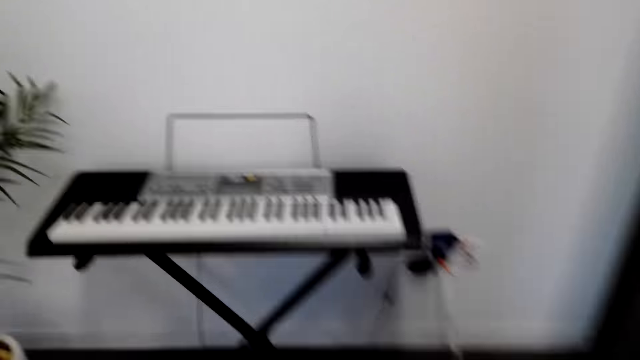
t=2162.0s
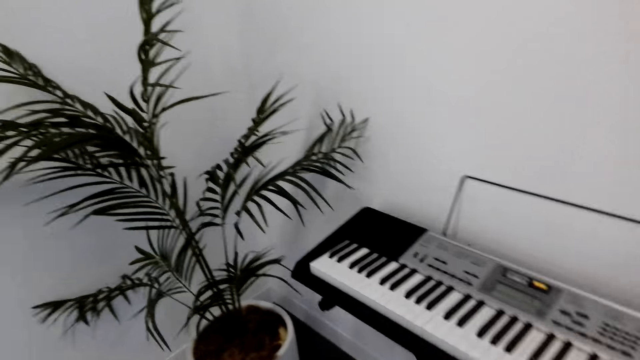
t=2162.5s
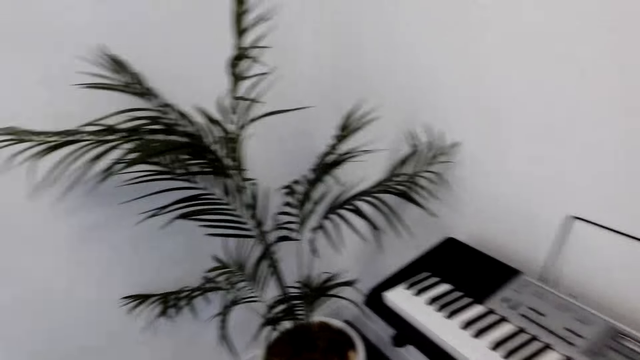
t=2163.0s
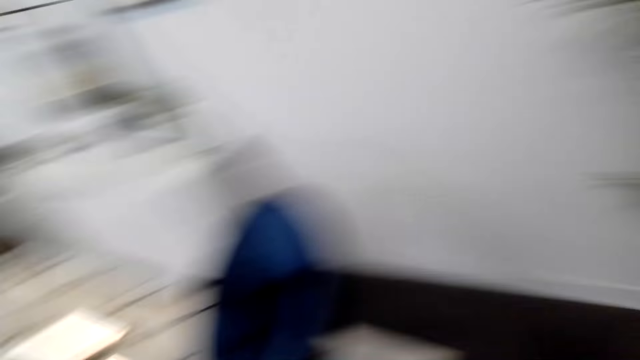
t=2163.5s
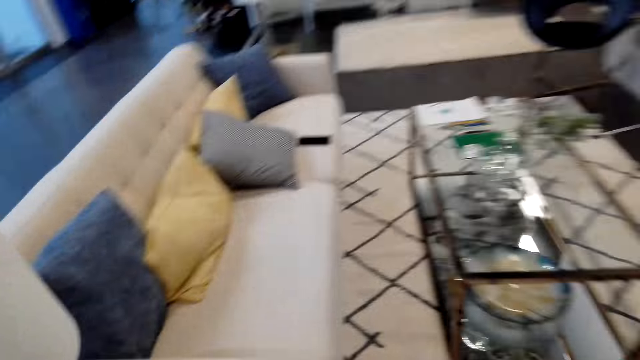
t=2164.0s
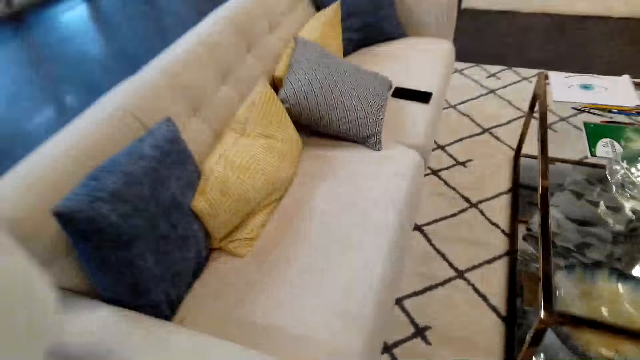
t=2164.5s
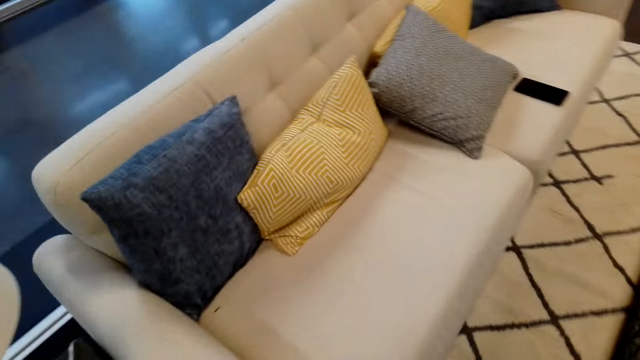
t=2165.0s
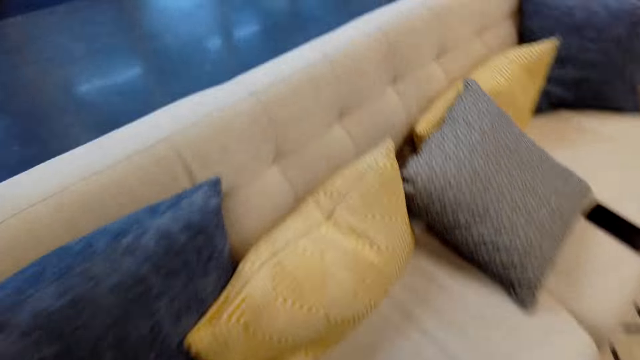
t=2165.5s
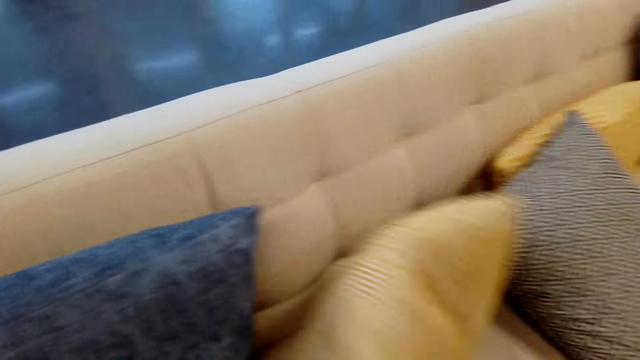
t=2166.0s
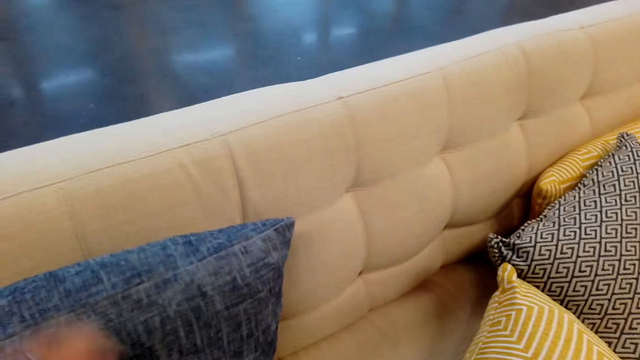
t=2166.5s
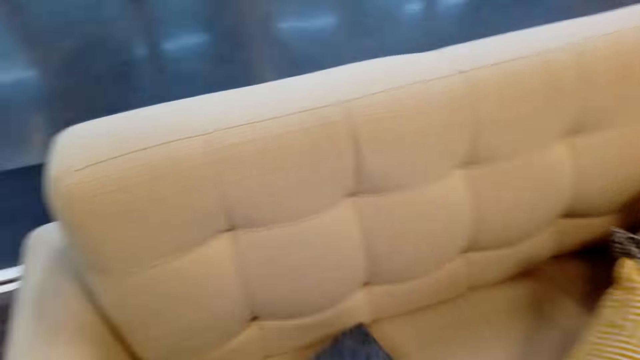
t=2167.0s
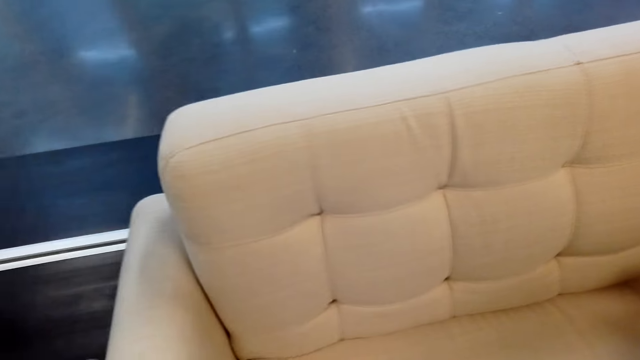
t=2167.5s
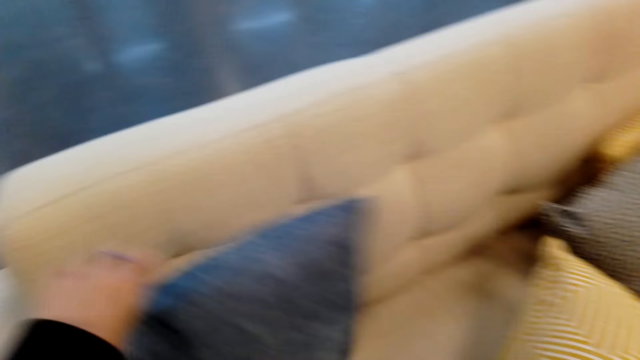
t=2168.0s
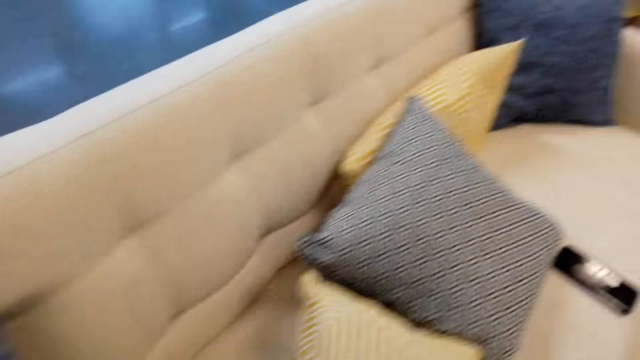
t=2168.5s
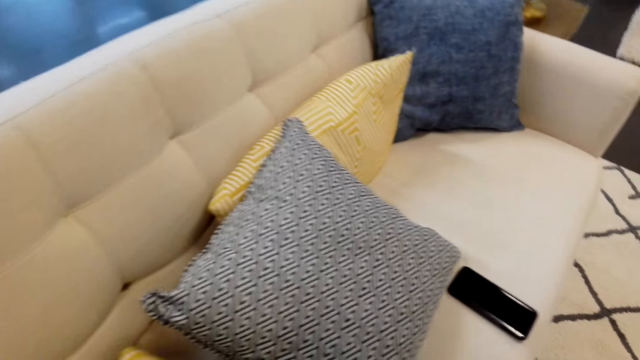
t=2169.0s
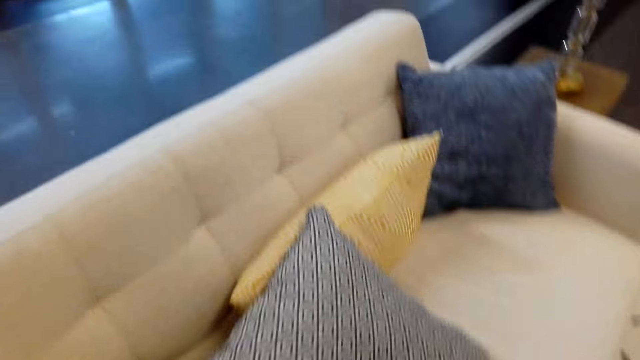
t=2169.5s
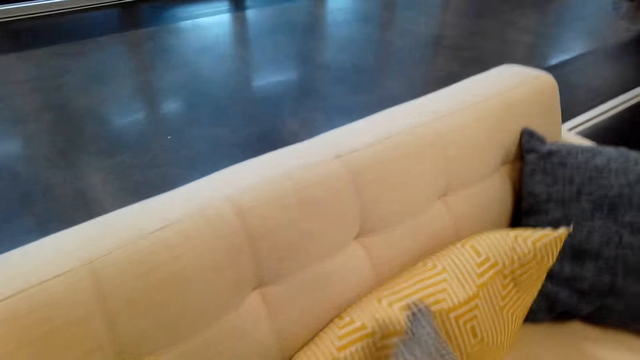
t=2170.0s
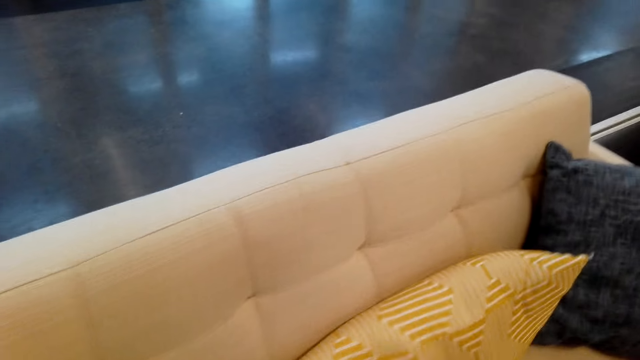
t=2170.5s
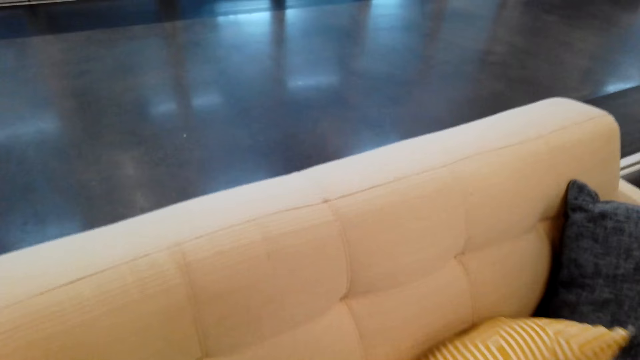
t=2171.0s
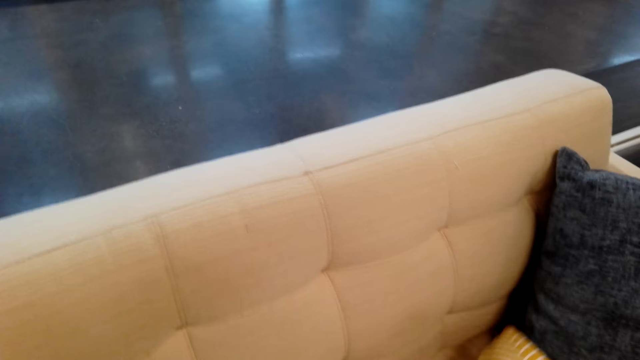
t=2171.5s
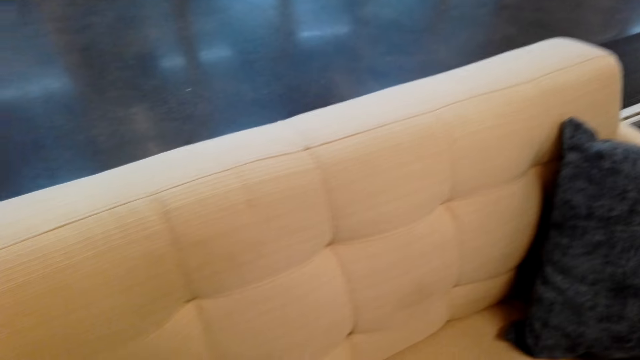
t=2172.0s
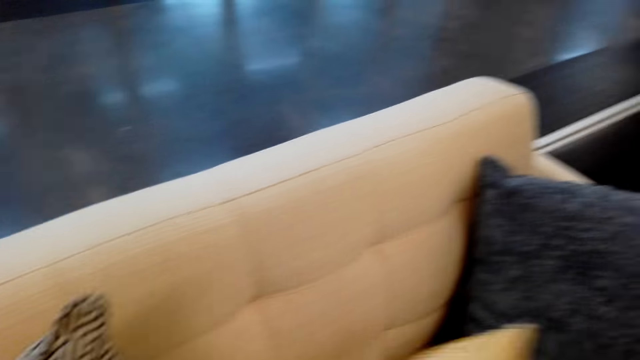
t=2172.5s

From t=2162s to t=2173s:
The camera wearer looks around. They turn a pillow. They move the pillows on the chair. They turn another pillow. They look around. They pick up a pillow.

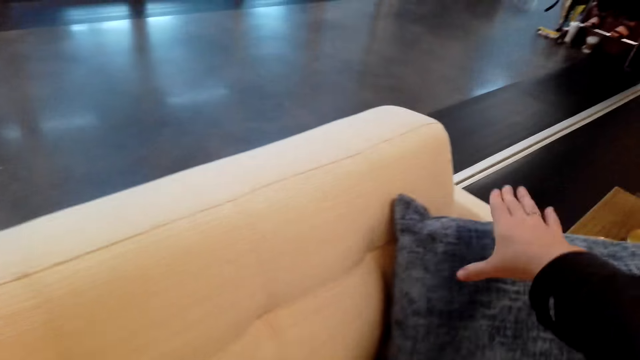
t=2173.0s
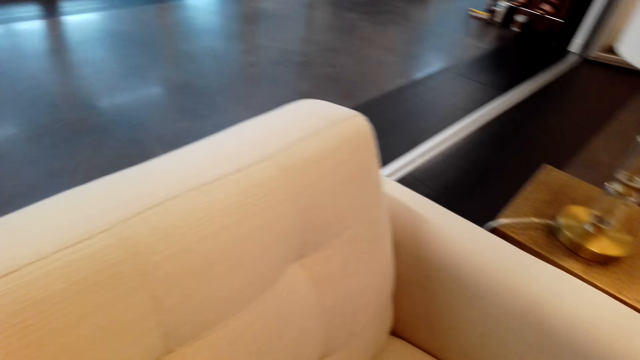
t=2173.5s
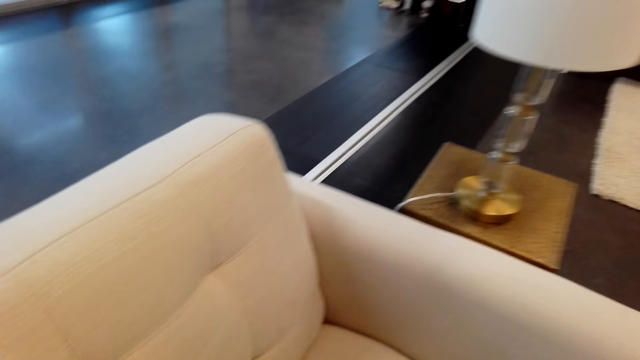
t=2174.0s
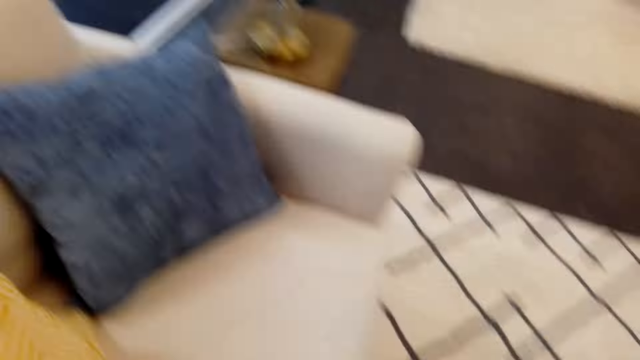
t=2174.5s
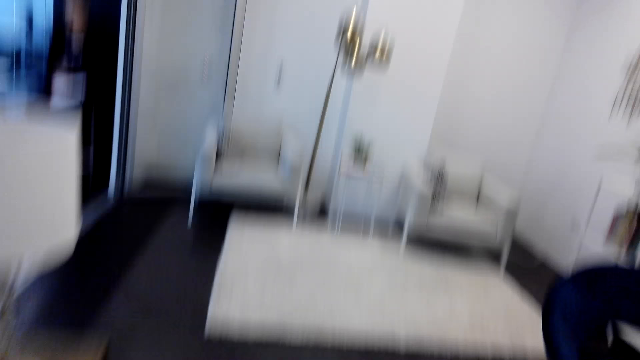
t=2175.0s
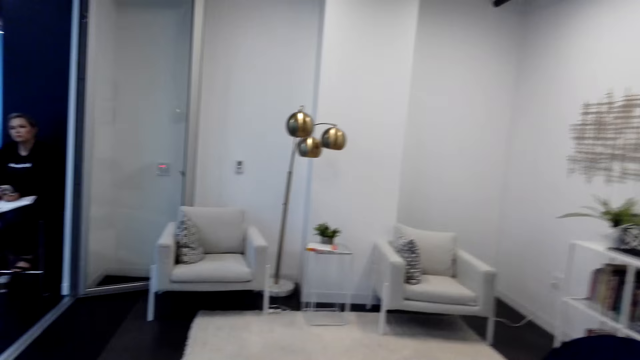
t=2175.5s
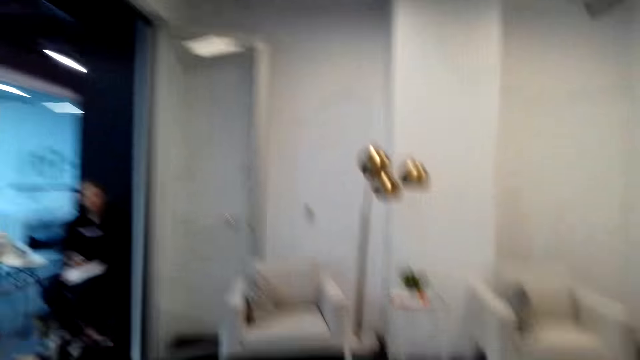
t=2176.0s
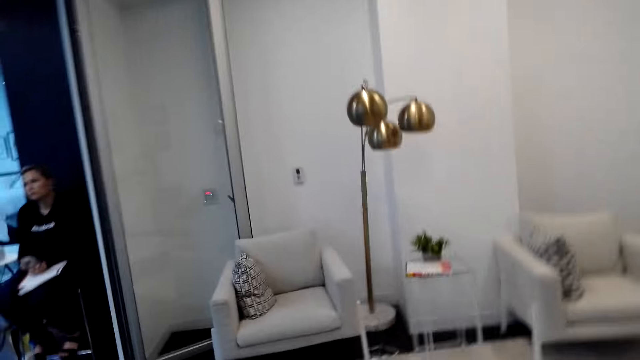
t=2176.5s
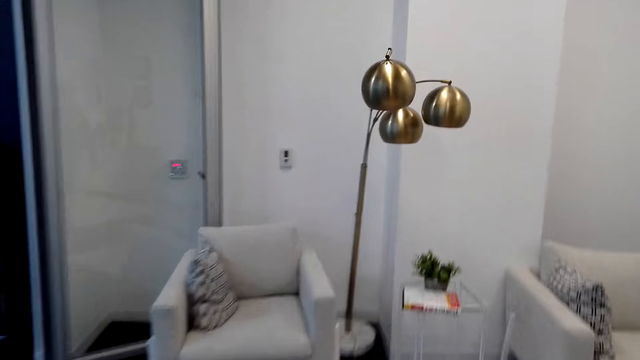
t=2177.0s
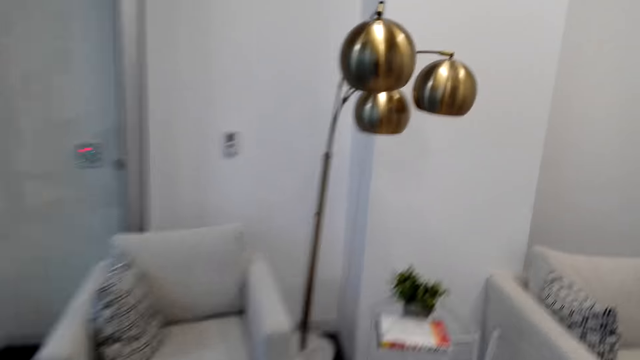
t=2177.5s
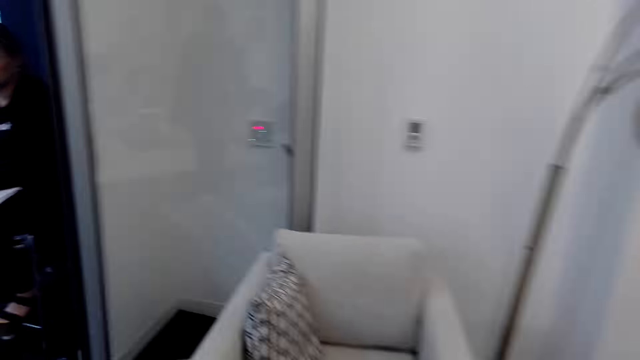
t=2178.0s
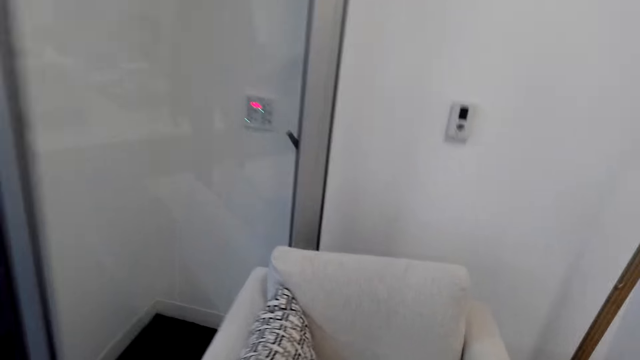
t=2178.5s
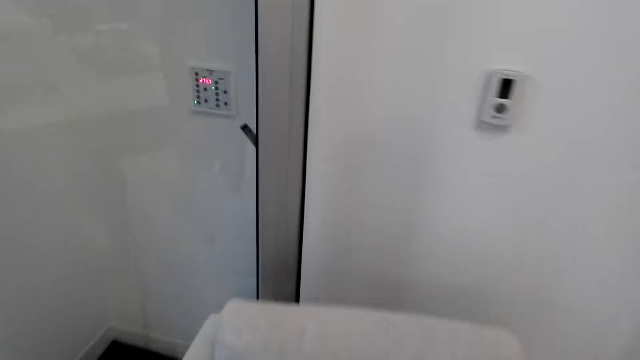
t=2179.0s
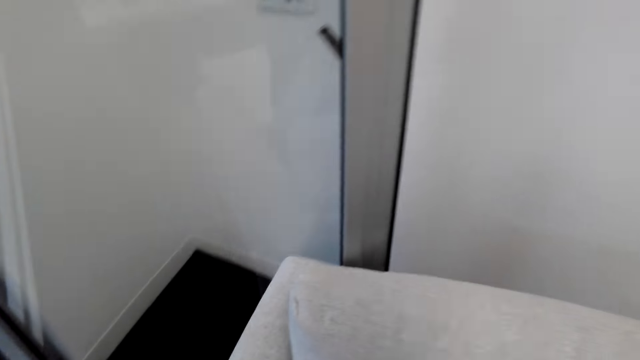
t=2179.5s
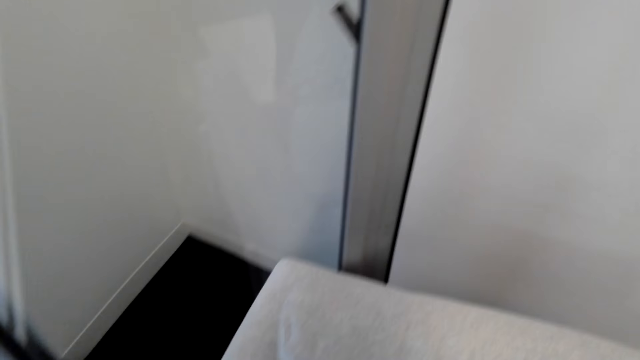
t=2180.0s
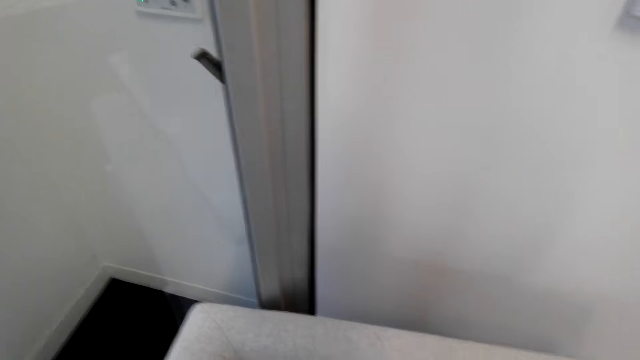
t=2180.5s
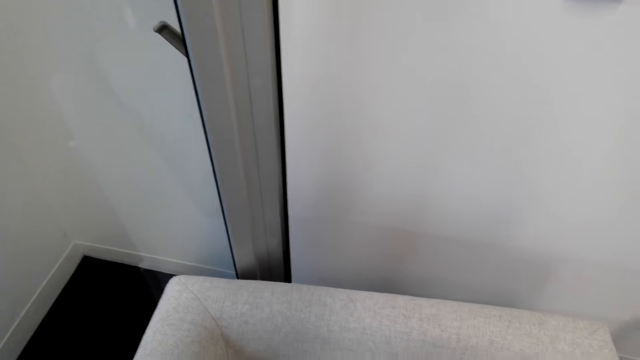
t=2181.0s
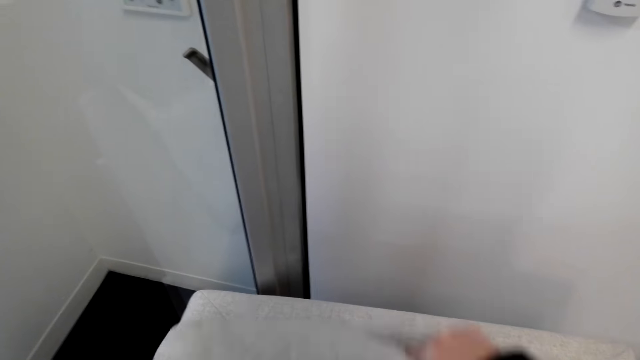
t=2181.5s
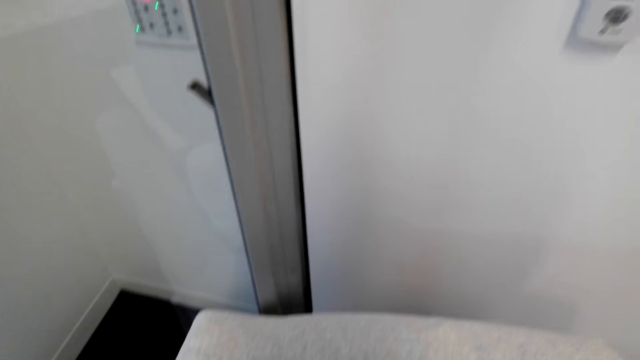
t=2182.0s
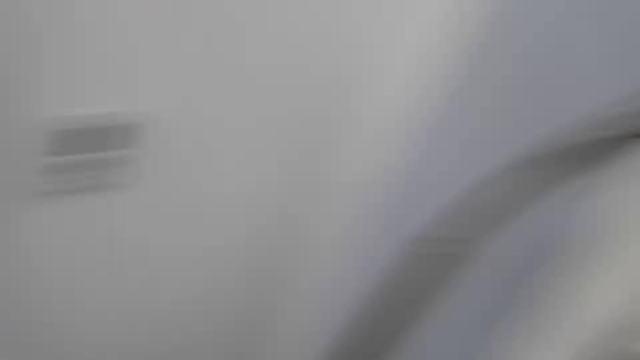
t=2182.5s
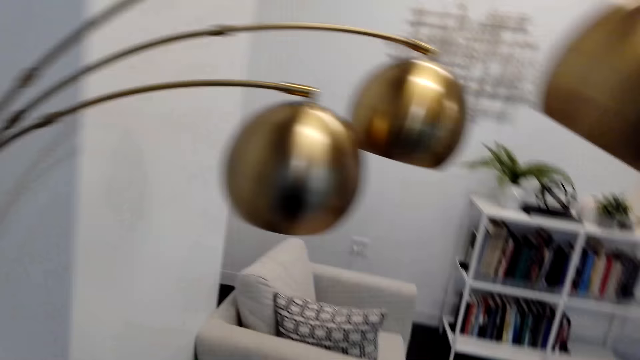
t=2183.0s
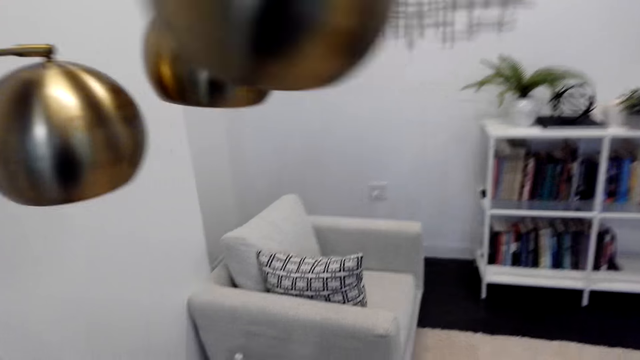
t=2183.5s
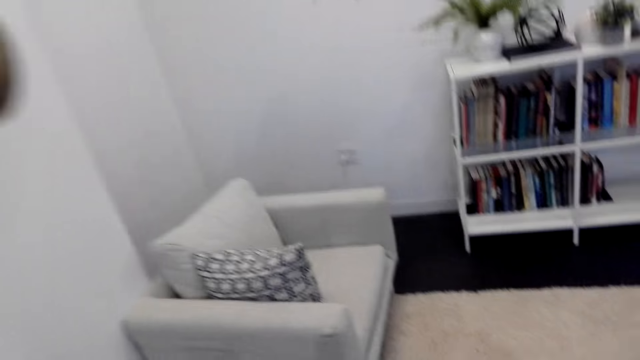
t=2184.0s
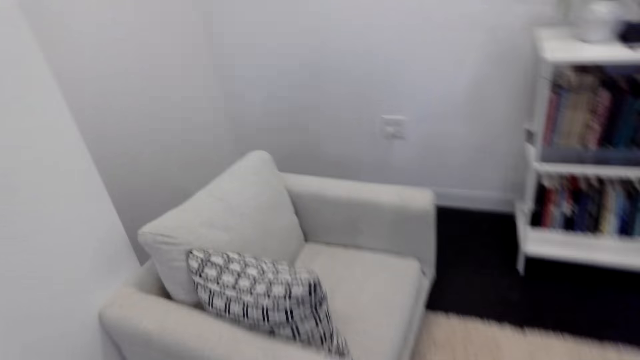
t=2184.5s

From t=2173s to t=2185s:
The camera wearer picks up another pillow. They turn a pillow. They walk towards the chair. They align the pillow case on the chair. They arrange the pillows. They turn around the room.
